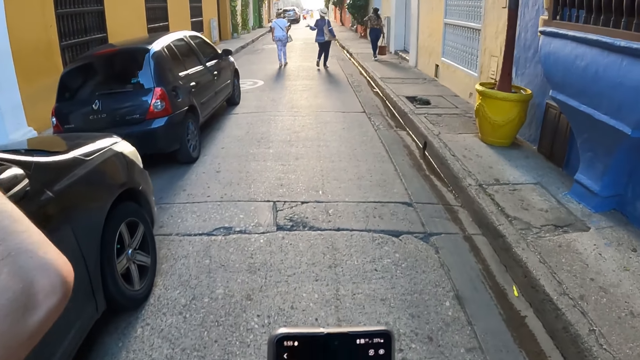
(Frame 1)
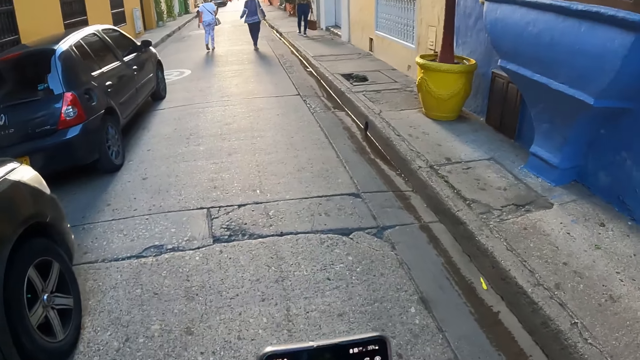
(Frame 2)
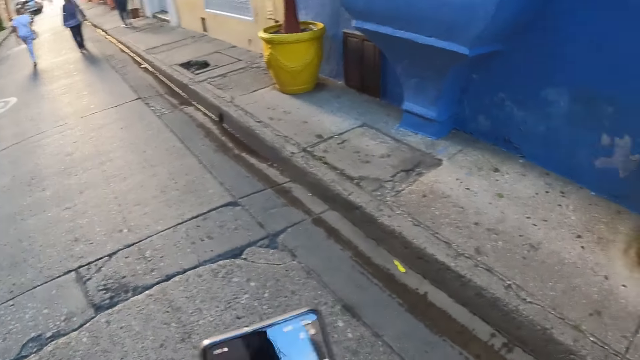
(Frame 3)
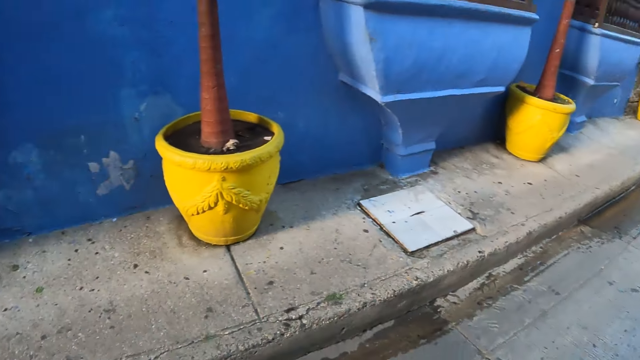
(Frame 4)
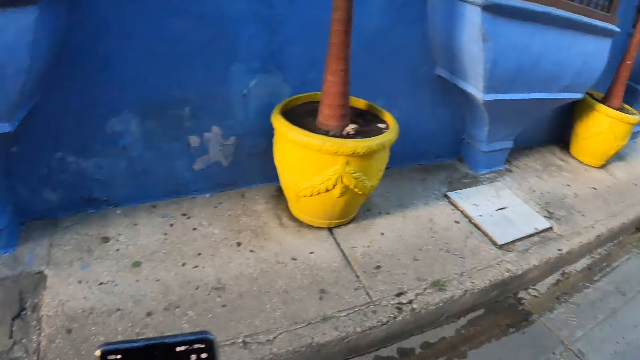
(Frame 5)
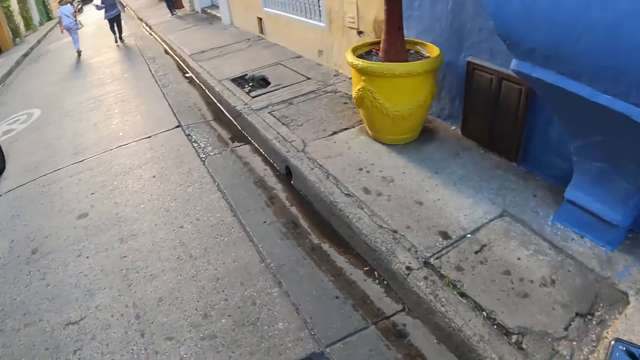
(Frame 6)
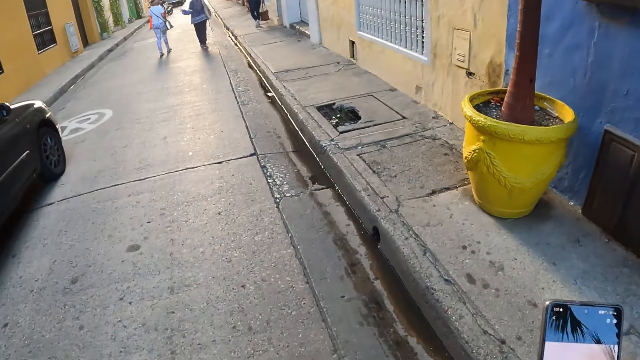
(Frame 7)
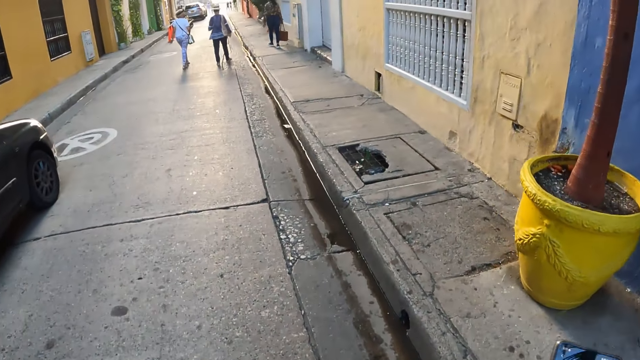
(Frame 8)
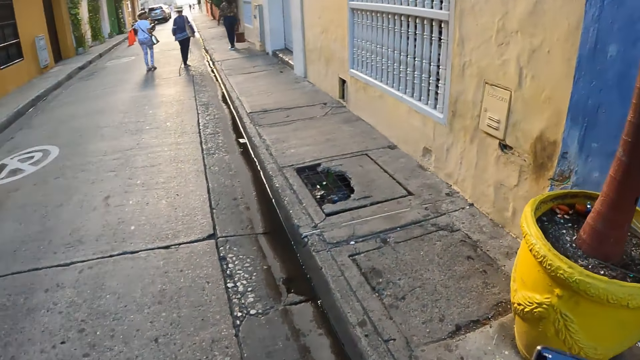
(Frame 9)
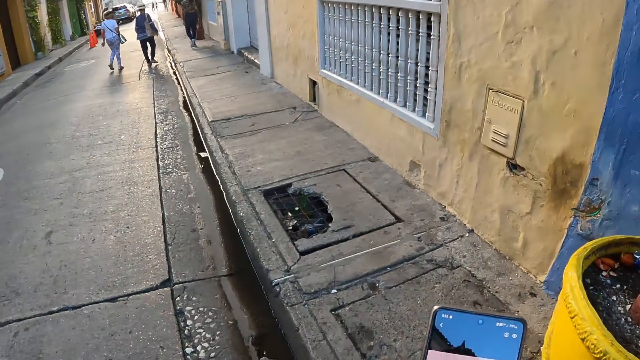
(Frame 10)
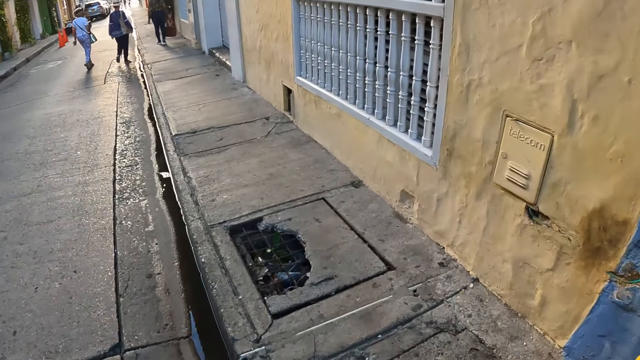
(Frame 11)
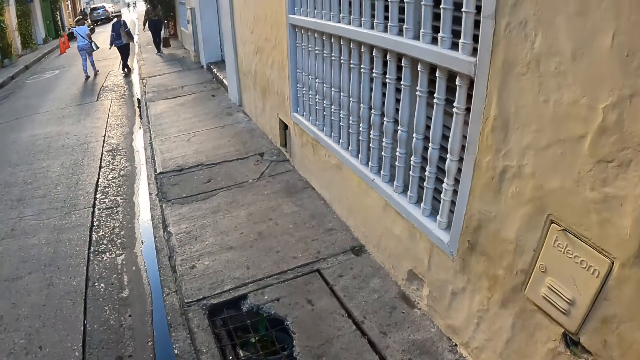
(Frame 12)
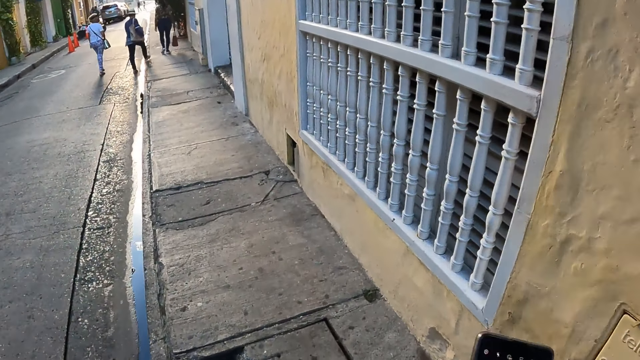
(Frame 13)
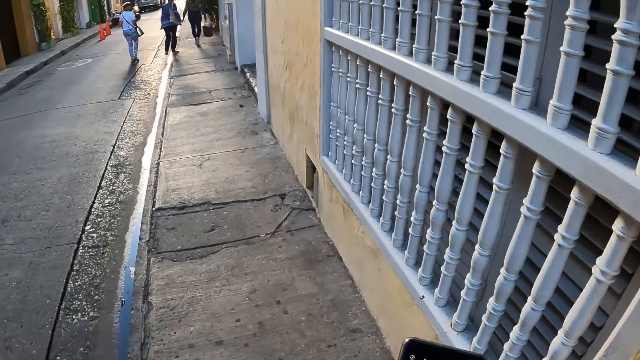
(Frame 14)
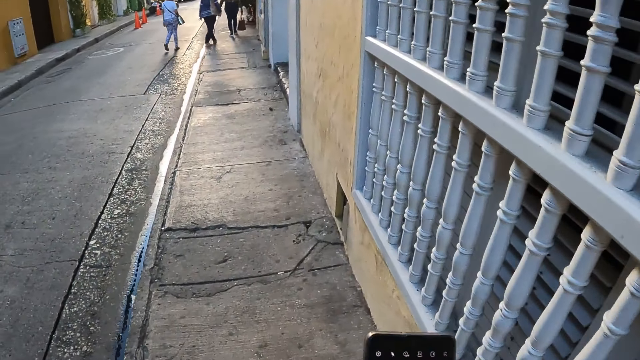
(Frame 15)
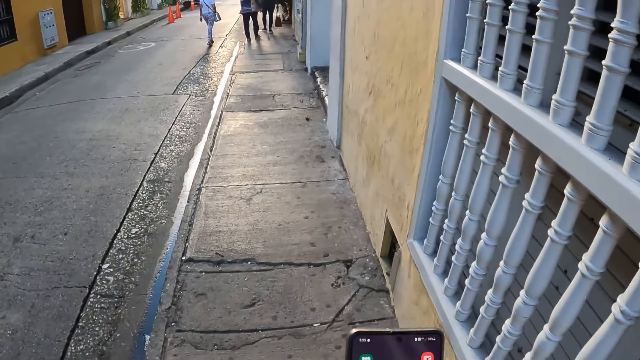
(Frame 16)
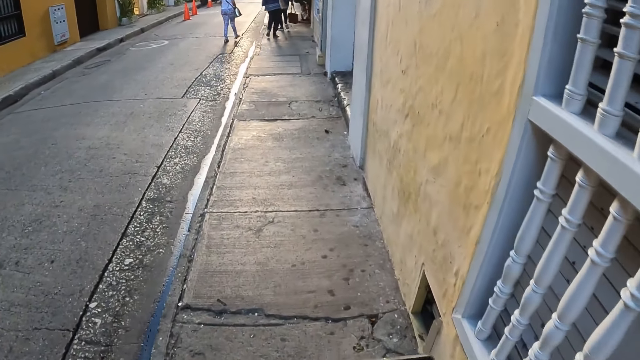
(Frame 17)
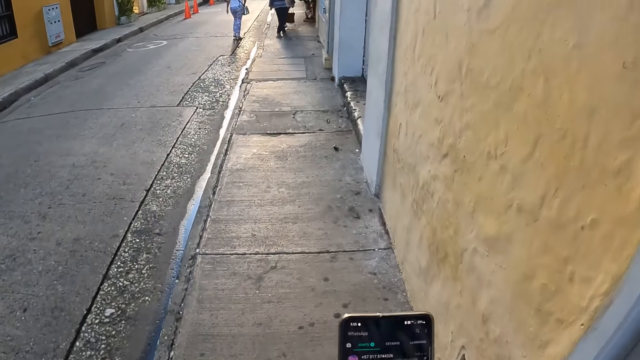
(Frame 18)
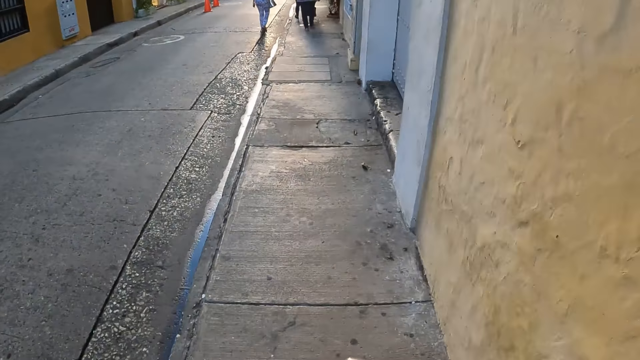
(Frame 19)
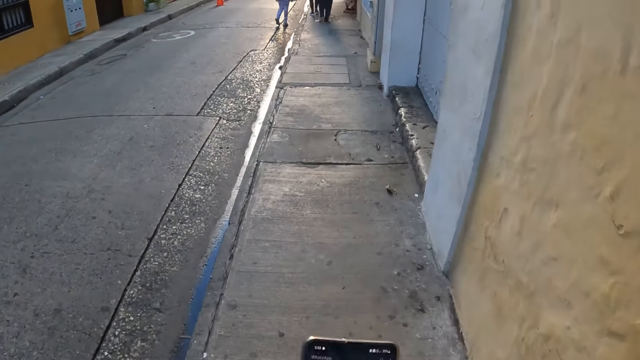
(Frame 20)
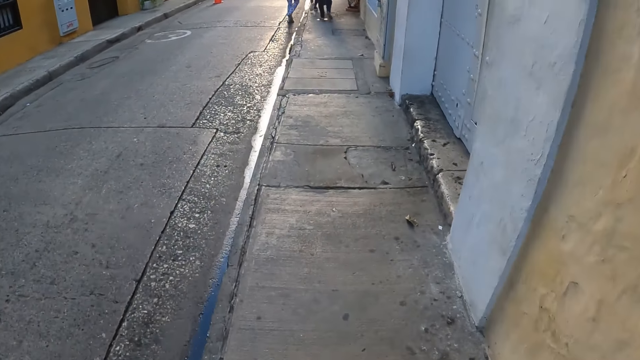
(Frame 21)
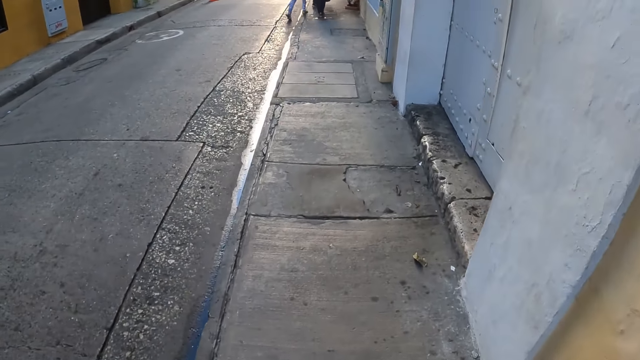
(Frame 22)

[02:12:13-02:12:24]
The camera wearer looks around in a street, turns around, walks on the street road, and uses a mobile phone. They hold the mobile phone with hands. They use the mobile phone again and walk on the sidewalk. They move in the street.

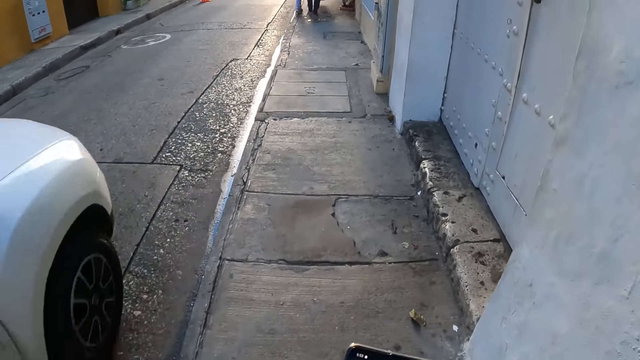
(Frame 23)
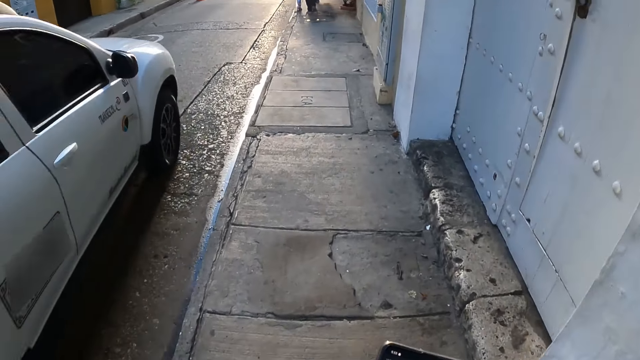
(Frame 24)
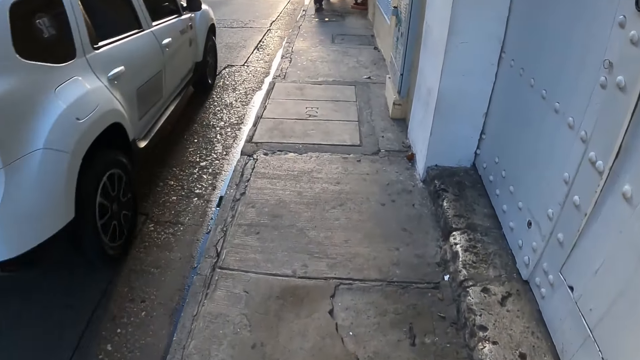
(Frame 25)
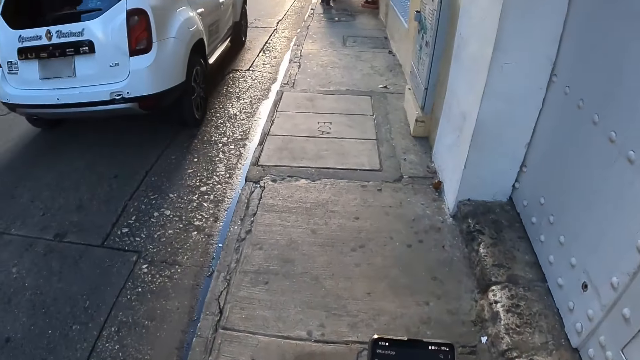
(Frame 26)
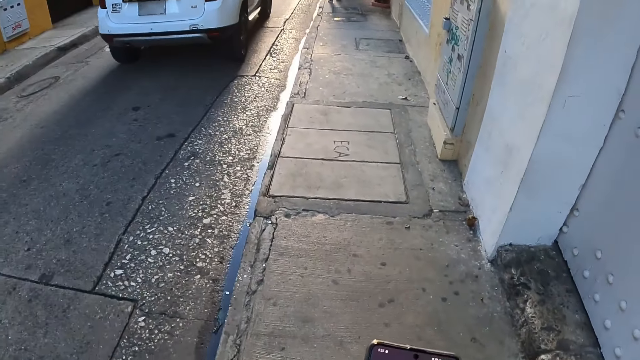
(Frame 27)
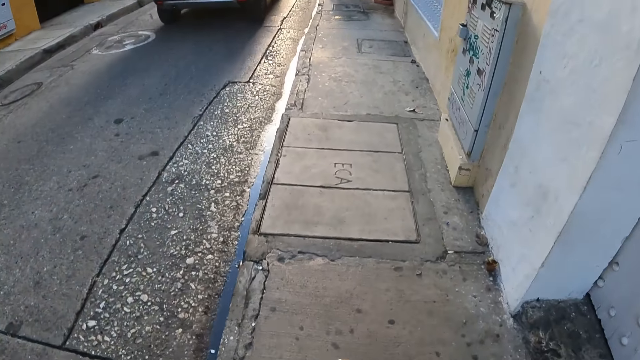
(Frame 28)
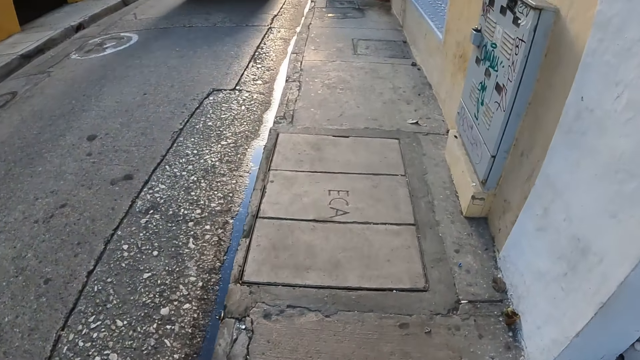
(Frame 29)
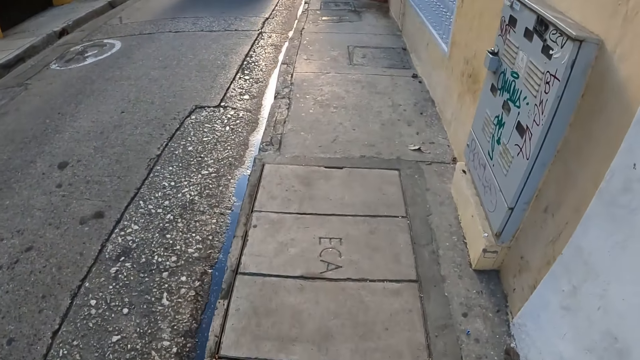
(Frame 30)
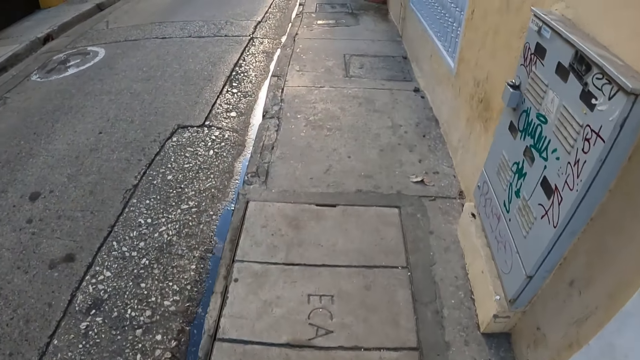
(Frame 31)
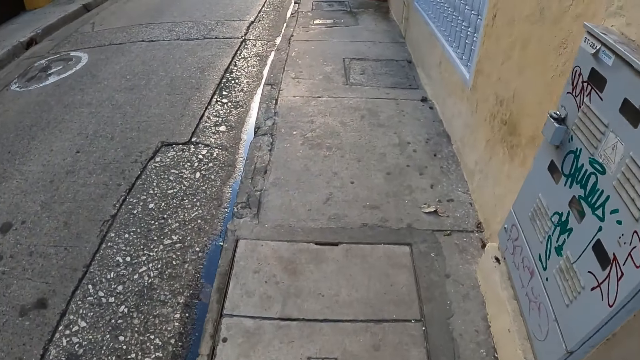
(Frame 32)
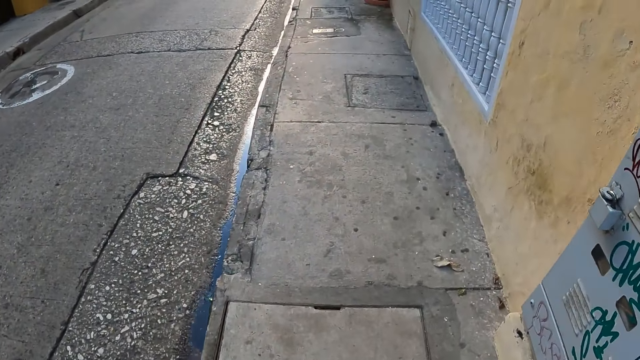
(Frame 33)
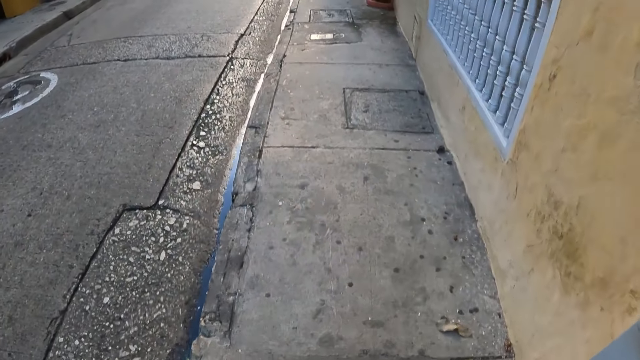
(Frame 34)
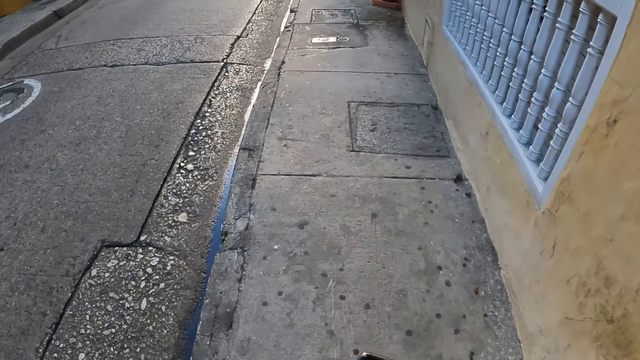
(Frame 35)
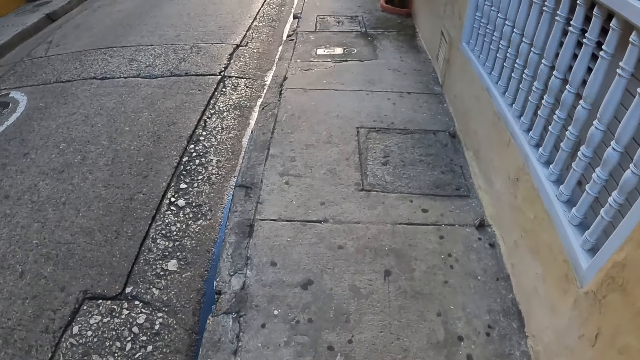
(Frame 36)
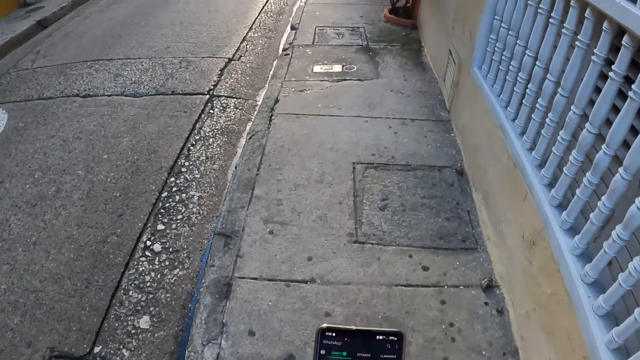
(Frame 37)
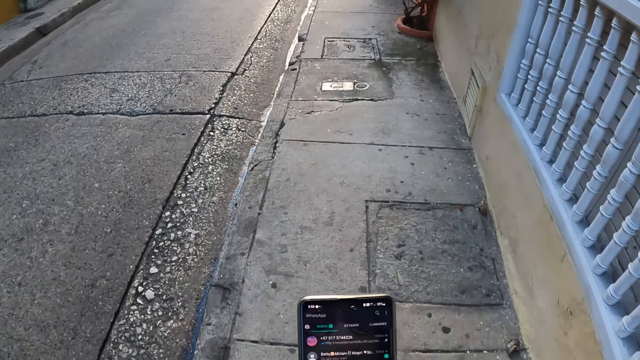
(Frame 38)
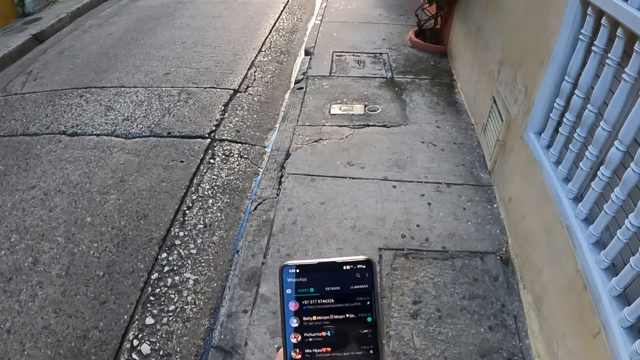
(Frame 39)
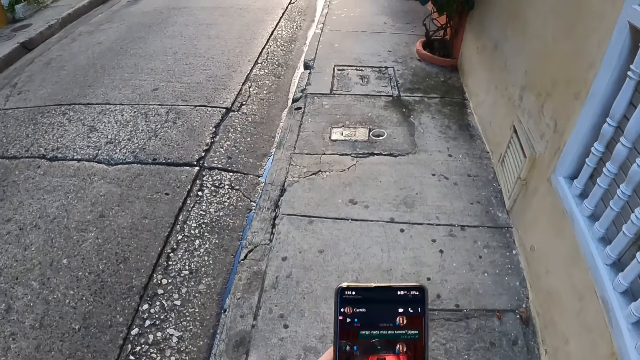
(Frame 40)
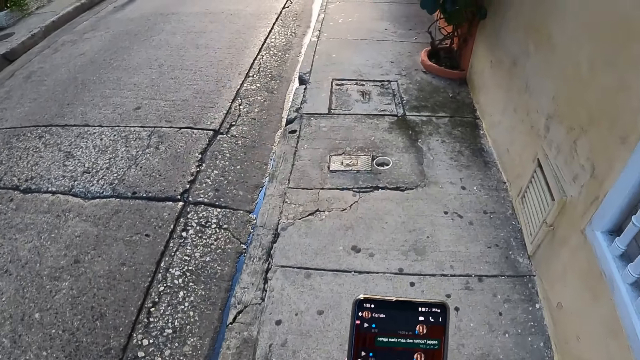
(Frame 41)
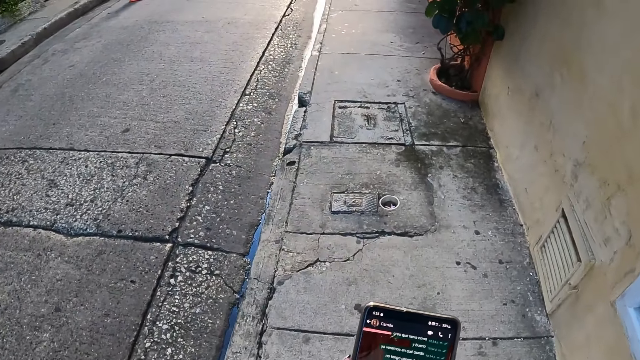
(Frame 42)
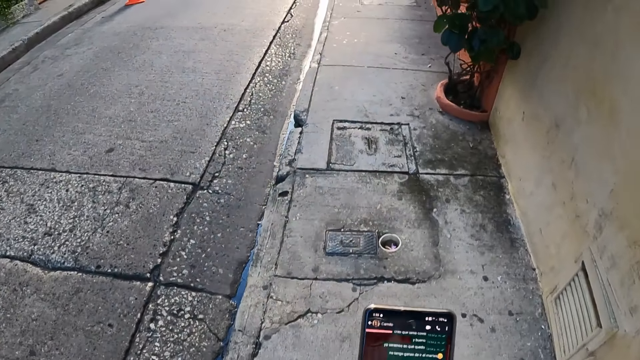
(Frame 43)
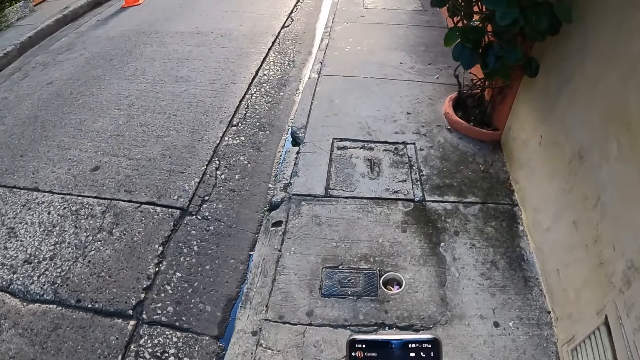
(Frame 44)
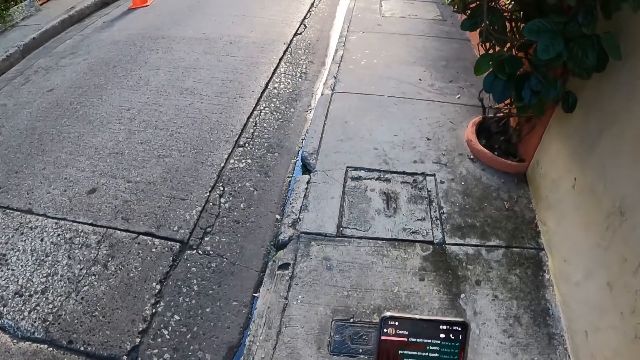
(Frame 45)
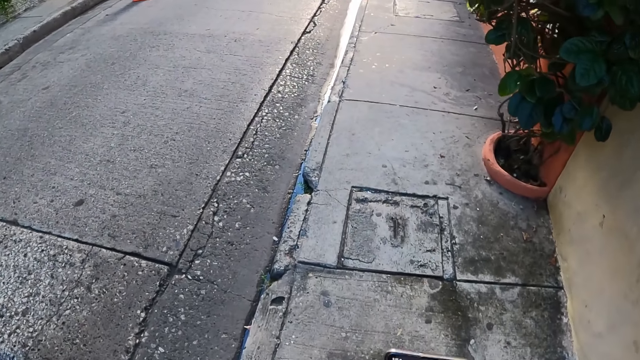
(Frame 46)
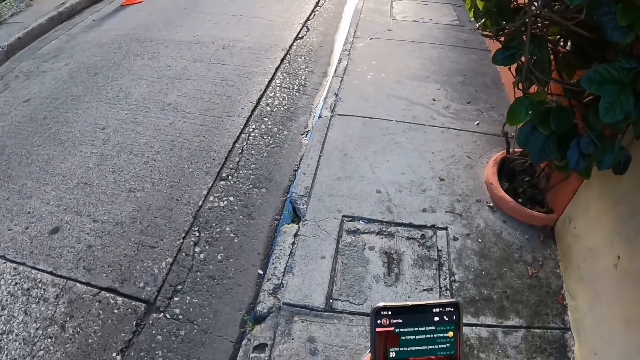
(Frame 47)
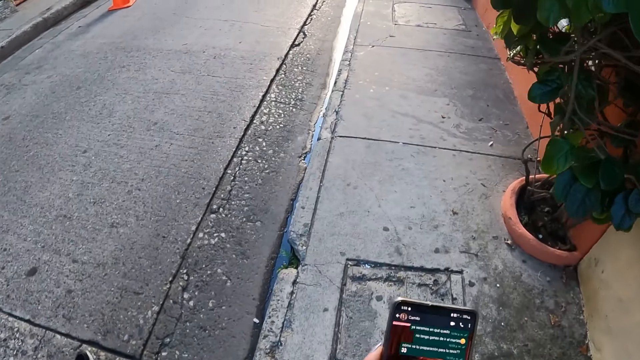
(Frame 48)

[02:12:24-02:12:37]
The camera wearer looks at a moving vehicle. They walk on the sidewalk. They use the mobile phone. They walk on the sidewalk. They look at the screen of the mobile phone.
